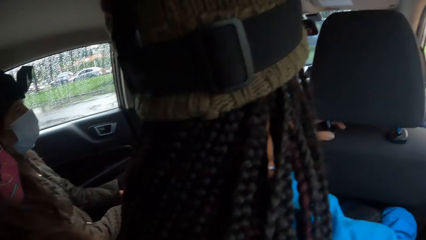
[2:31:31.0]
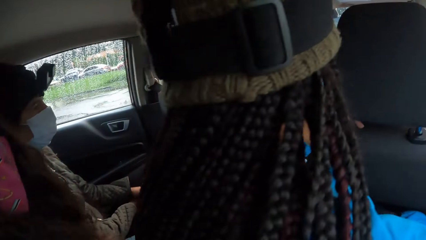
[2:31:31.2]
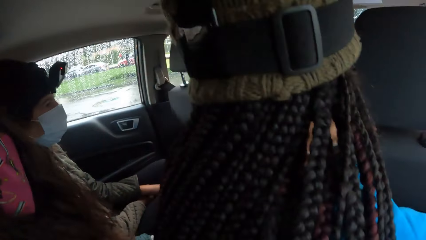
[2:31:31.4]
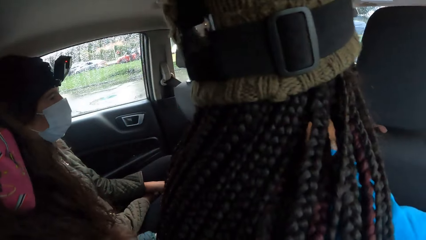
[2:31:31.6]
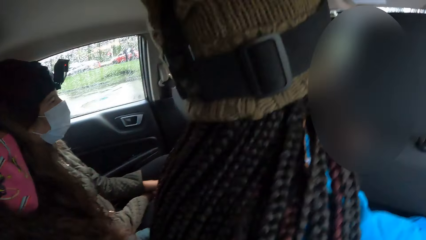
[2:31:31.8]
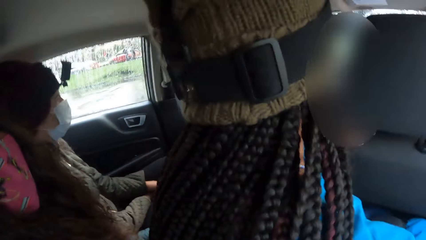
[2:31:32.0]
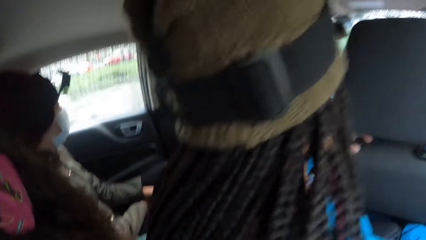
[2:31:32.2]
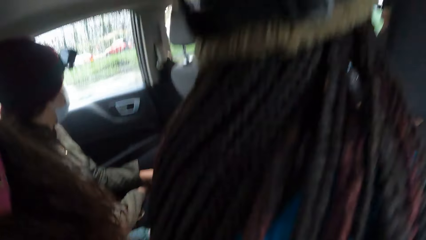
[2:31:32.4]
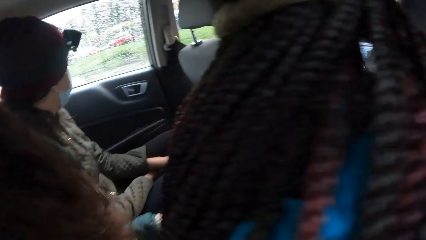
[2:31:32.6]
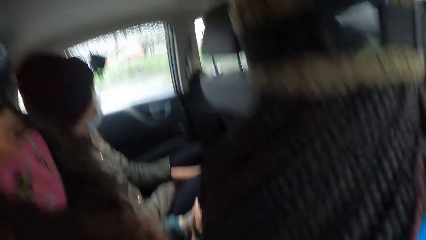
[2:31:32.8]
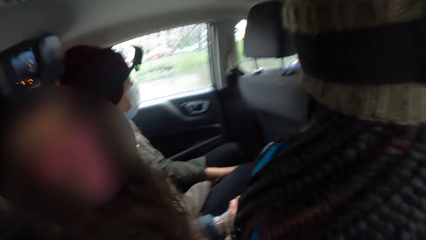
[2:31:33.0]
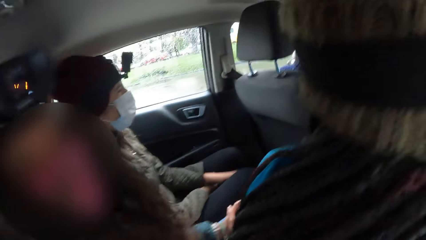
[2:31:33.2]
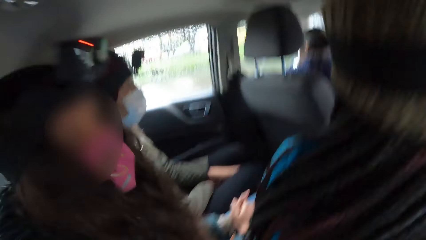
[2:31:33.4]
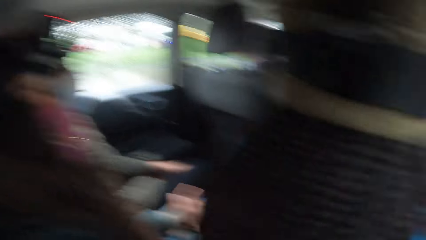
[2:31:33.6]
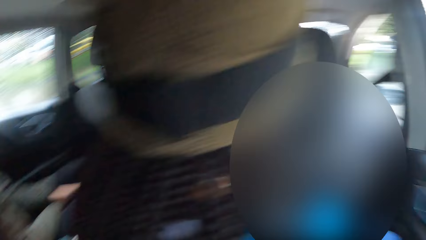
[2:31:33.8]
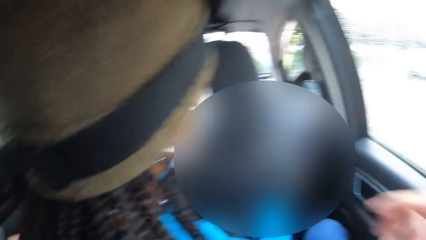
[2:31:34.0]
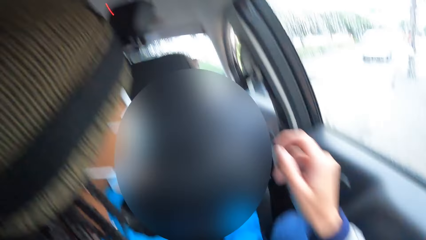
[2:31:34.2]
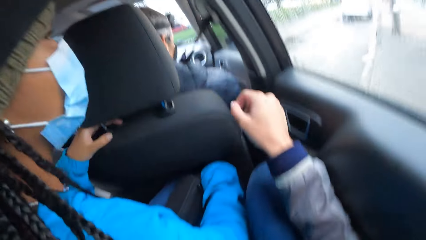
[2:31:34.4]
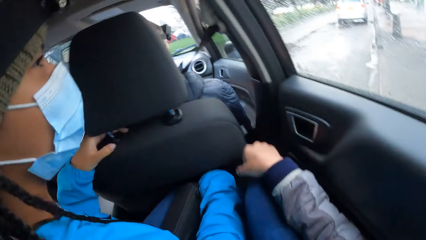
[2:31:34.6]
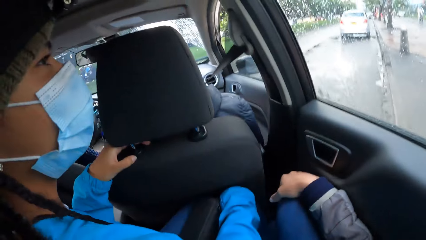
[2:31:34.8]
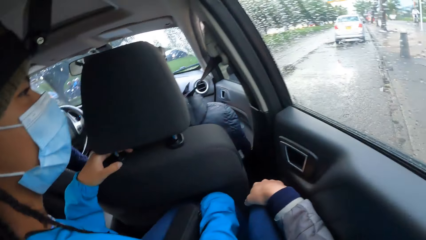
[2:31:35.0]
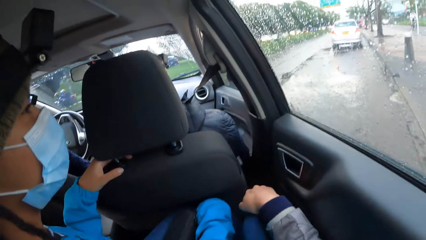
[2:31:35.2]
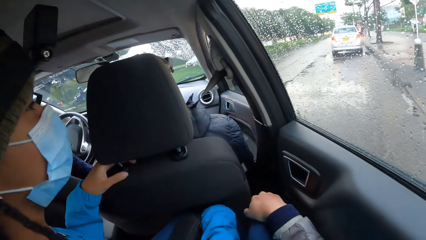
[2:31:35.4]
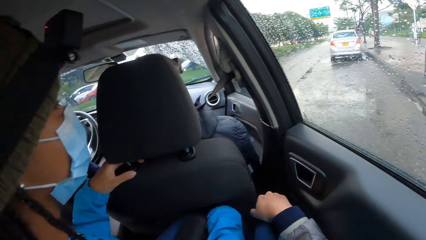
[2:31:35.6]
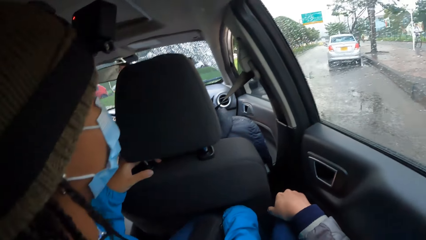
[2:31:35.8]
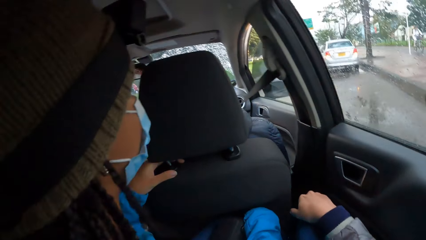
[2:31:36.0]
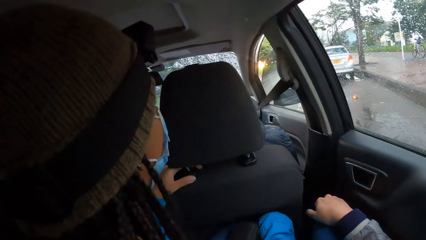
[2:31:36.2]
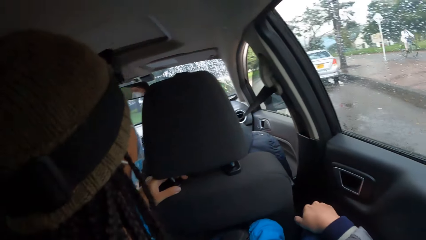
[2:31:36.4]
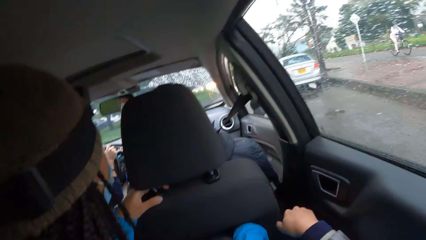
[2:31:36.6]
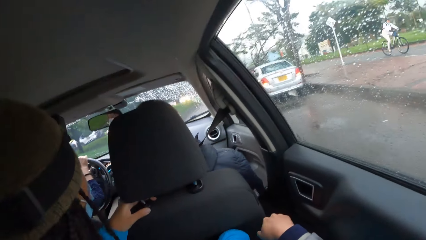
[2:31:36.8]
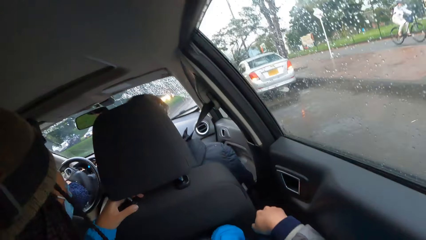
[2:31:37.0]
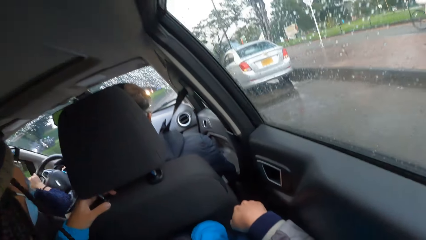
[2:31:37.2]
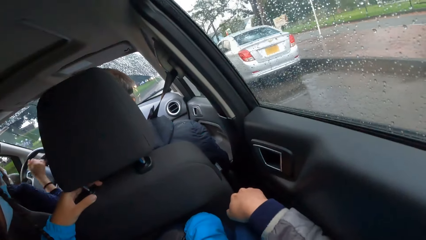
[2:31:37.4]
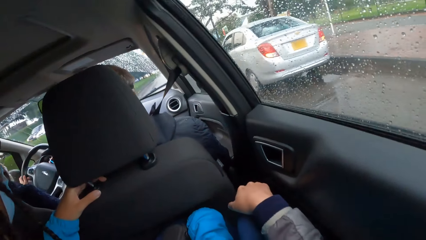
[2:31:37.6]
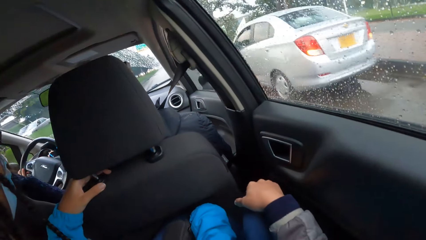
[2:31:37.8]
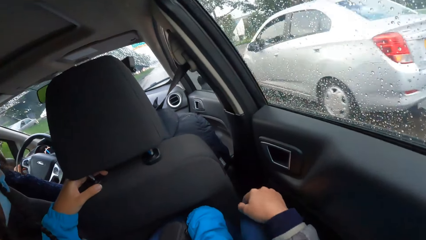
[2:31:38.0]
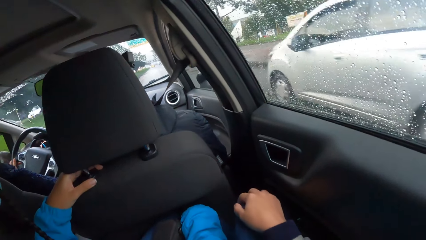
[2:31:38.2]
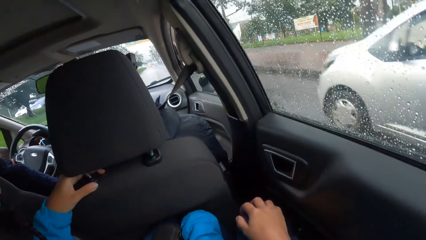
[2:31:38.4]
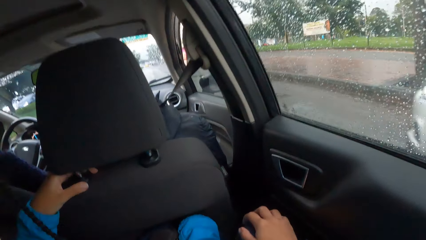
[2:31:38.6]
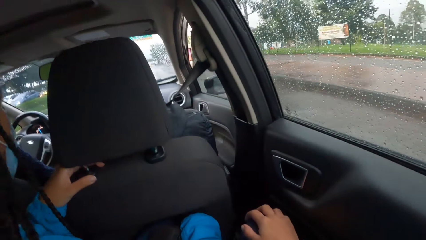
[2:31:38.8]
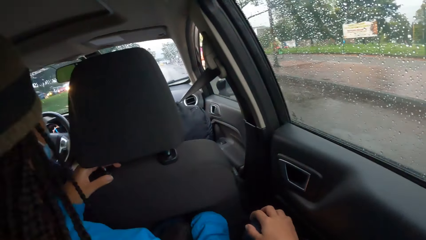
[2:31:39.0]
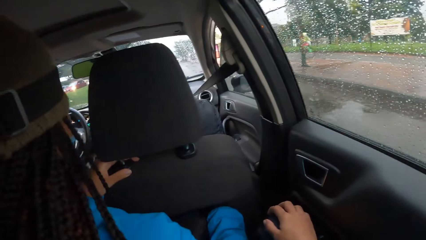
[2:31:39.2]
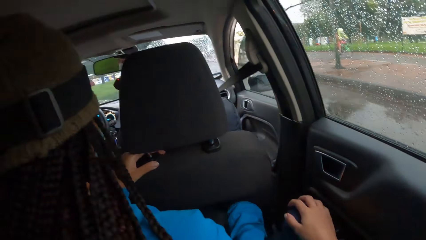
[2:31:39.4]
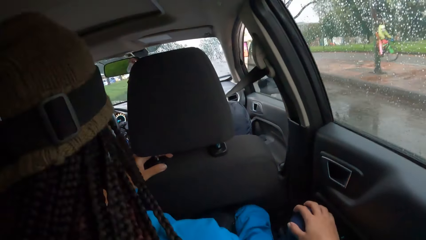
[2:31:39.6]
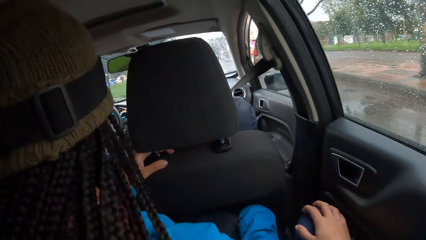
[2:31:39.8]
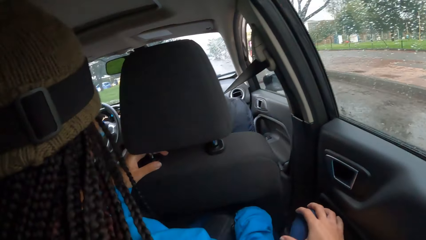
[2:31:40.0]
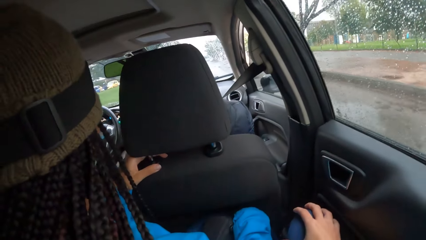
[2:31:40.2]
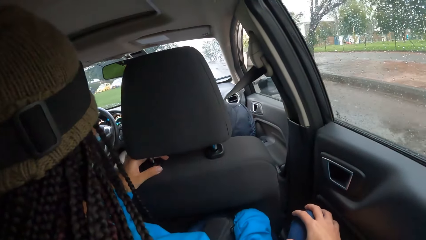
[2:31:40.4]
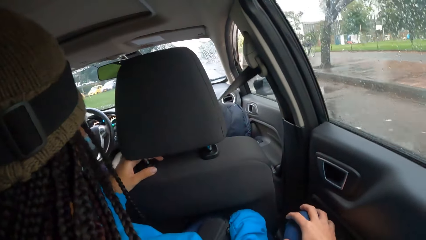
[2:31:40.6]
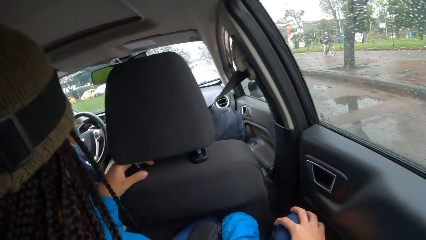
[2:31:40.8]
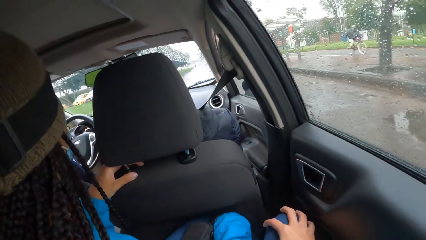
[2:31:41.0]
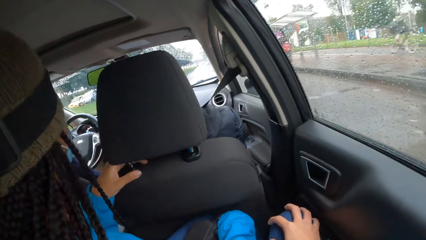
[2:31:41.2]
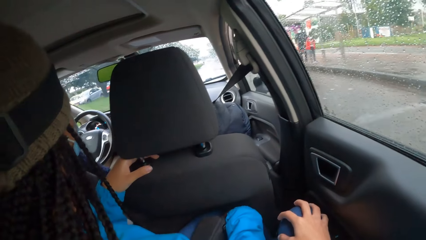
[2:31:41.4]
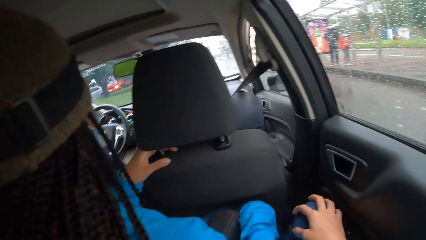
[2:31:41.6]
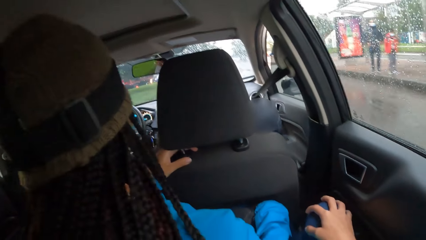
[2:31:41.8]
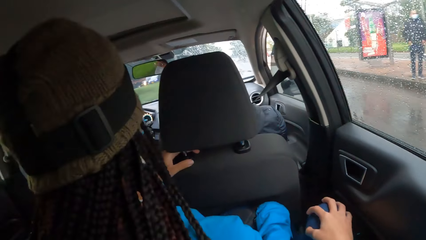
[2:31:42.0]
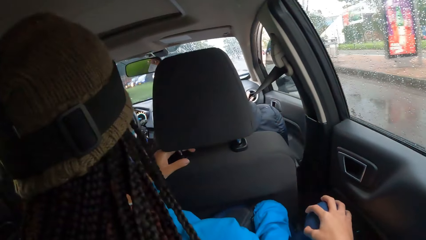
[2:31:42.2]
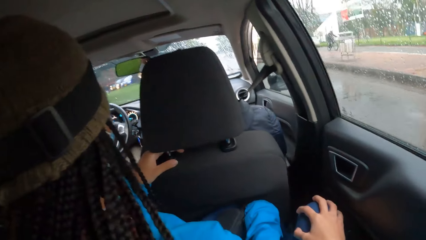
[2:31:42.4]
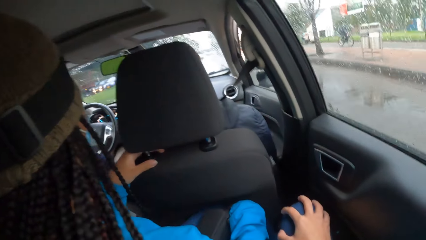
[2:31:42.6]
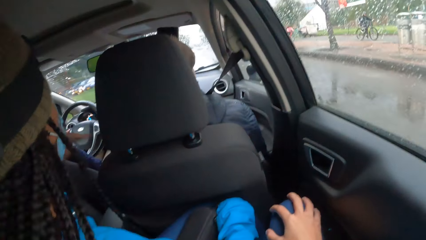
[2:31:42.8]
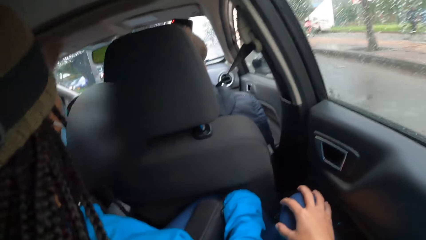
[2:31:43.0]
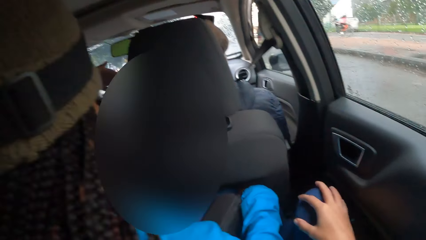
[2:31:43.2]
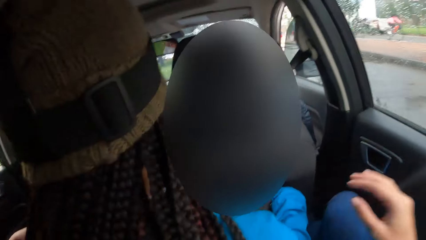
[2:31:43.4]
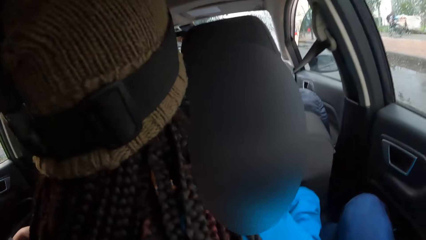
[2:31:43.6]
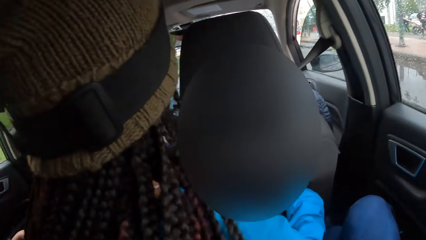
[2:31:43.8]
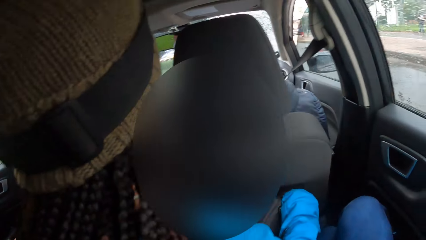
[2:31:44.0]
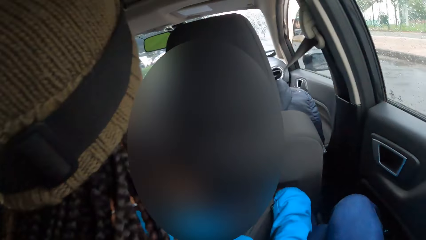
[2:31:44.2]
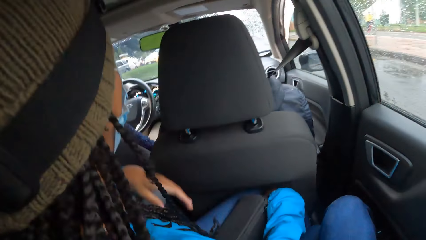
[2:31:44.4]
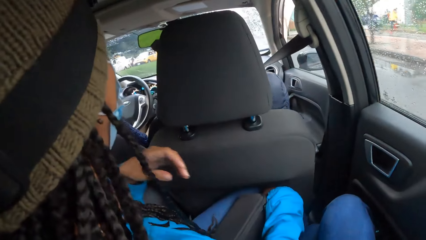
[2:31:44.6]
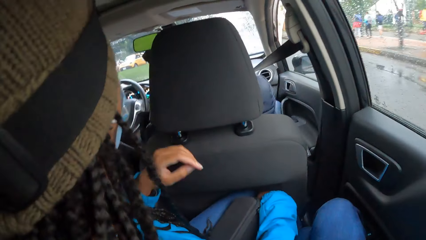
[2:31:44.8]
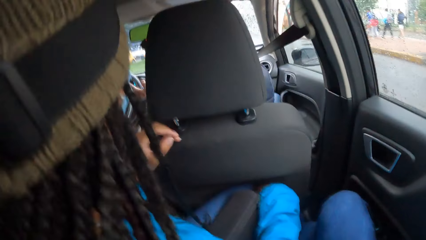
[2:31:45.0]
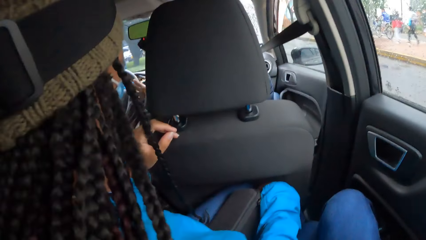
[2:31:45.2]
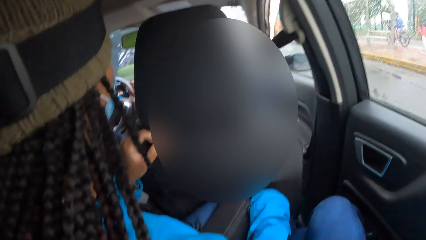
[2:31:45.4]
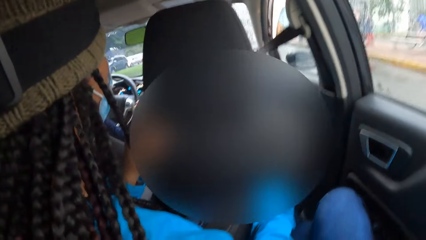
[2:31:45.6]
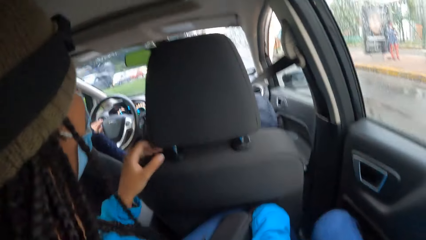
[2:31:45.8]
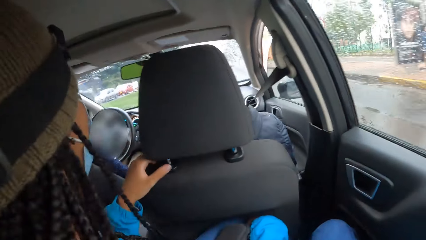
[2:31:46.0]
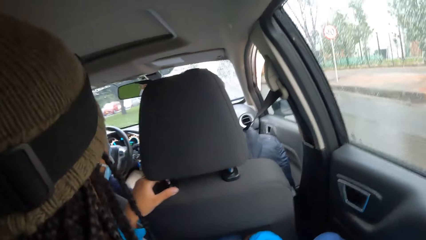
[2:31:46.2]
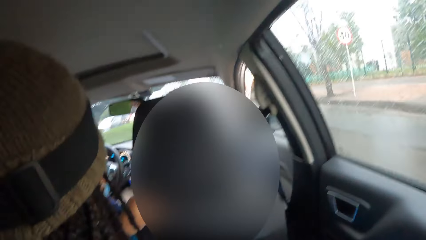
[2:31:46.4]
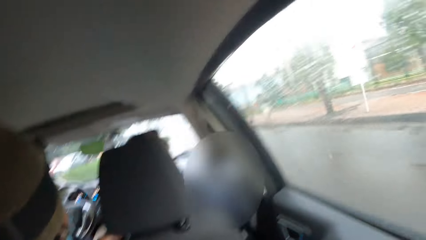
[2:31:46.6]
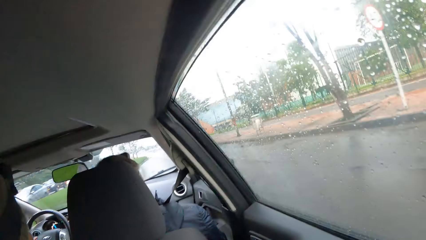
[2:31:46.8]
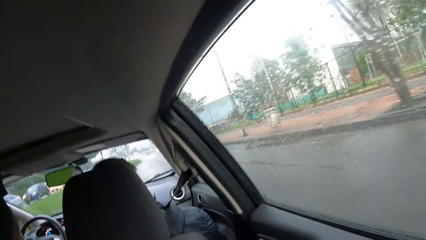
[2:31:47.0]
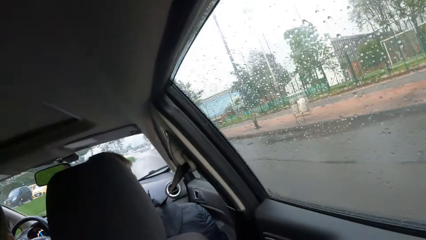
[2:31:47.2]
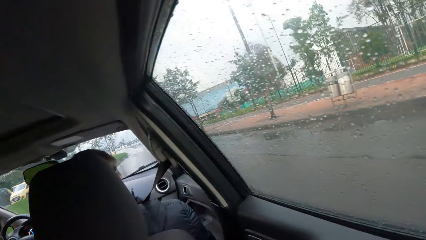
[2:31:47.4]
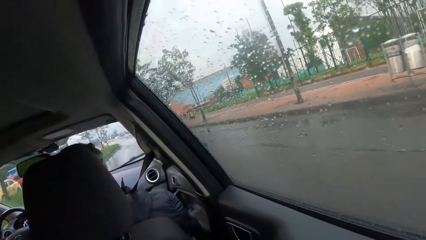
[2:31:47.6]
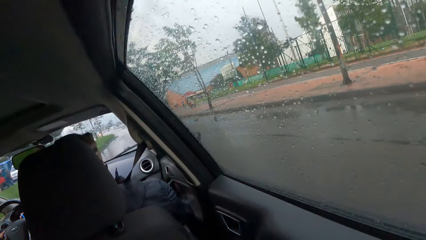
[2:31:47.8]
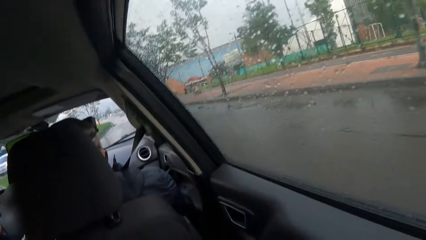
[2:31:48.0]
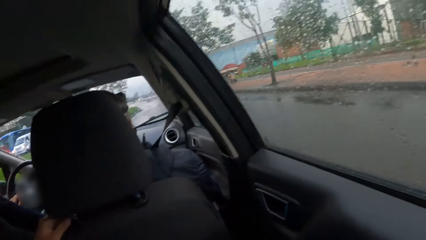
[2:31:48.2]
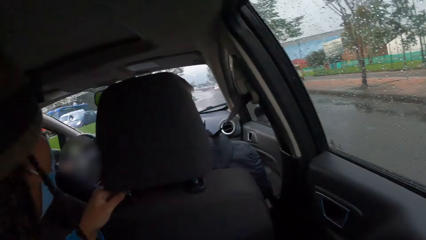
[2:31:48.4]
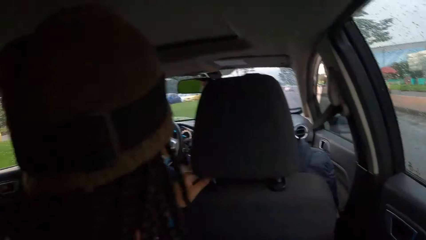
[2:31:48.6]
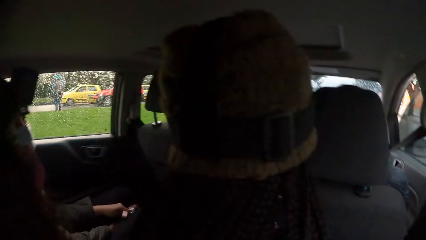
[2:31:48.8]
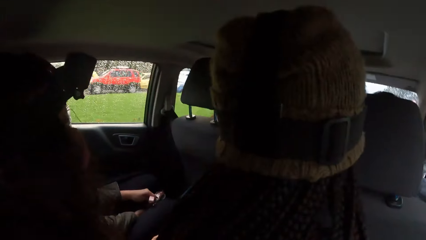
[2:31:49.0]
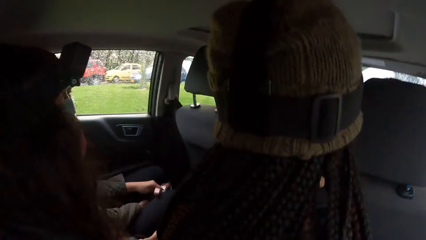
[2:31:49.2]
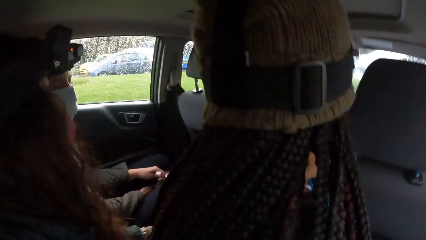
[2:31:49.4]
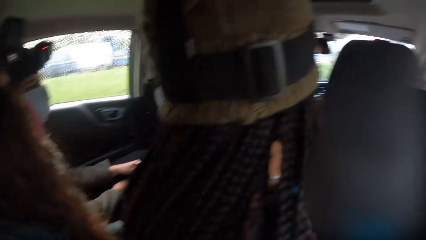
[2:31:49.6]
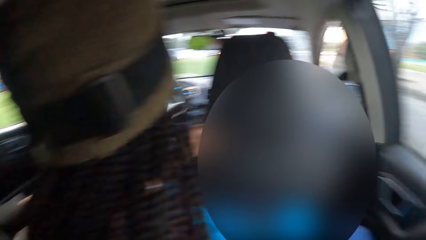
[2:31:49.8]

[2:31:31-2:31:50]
The camera wearer converses with a girl. They look around. They put a hand on a knee. They move a hand. They look around.
